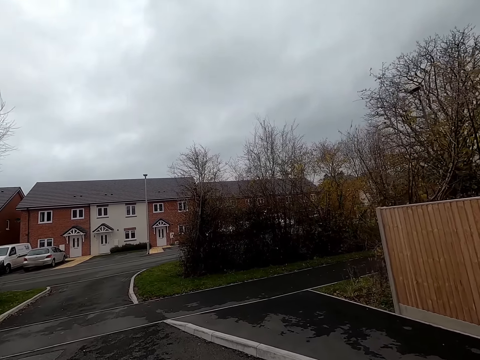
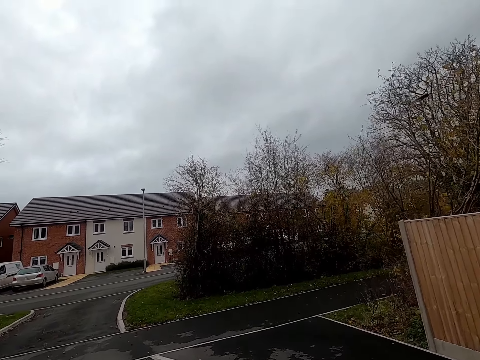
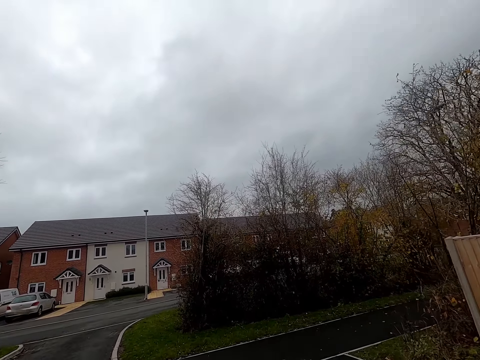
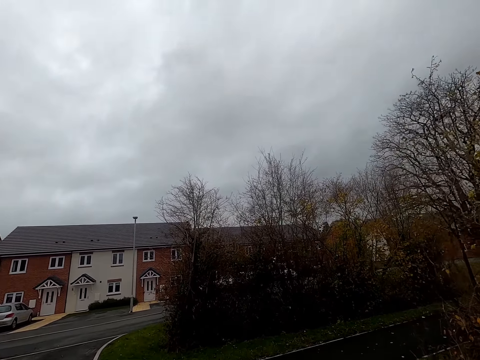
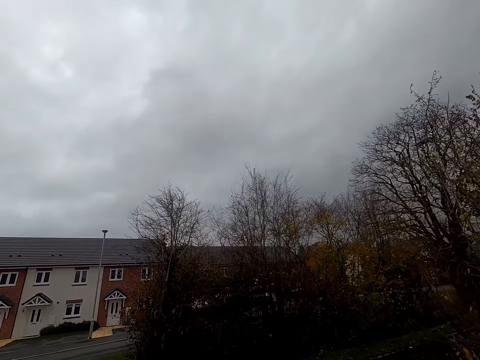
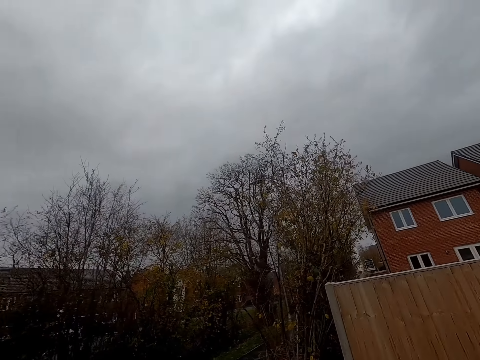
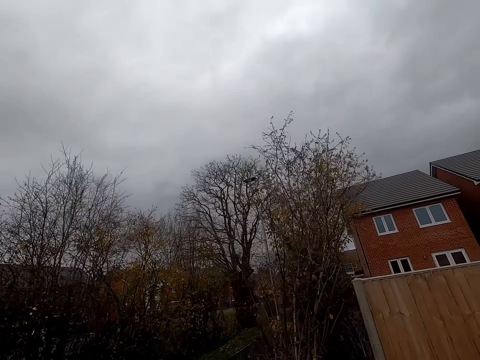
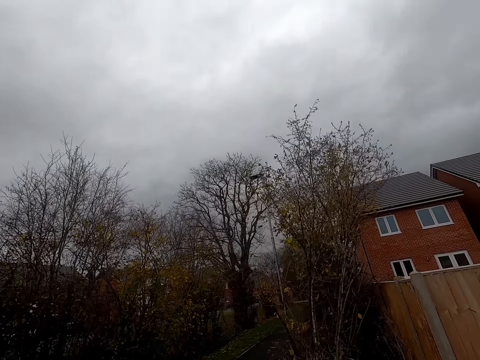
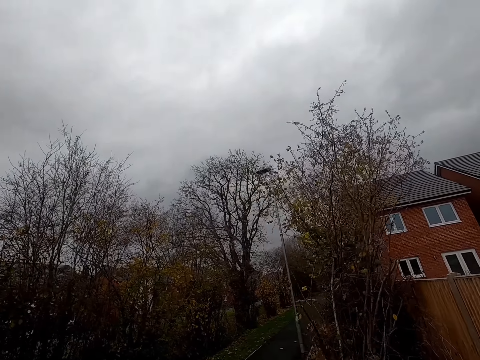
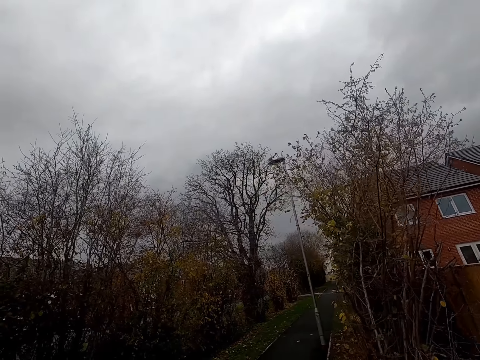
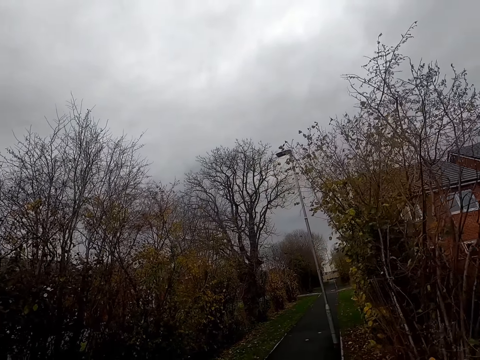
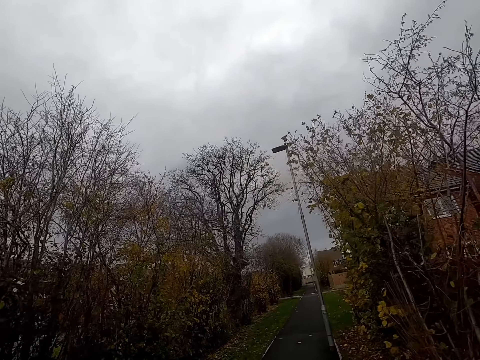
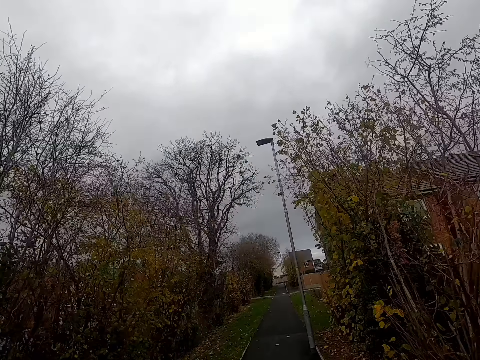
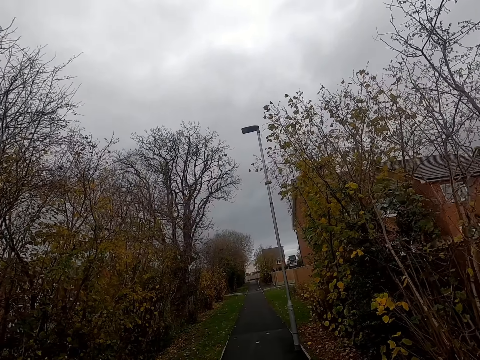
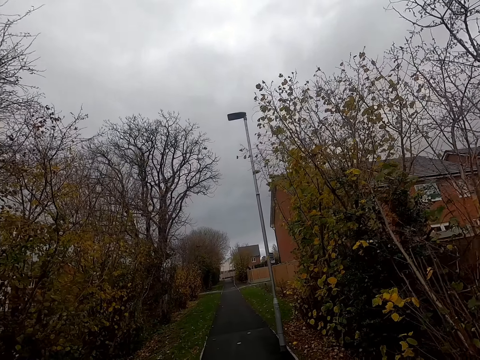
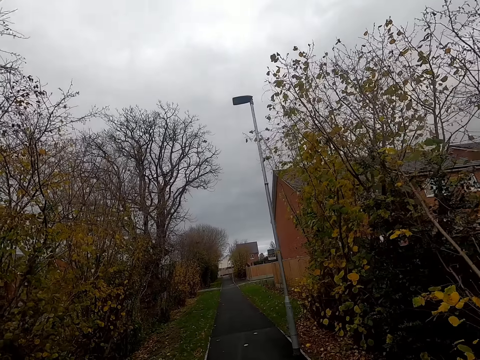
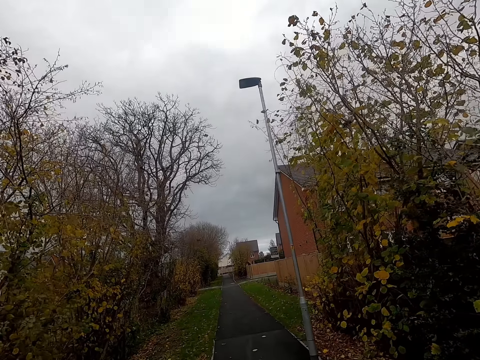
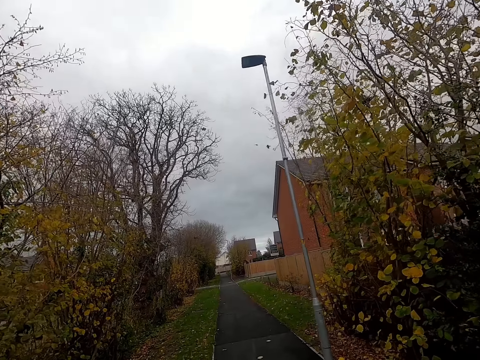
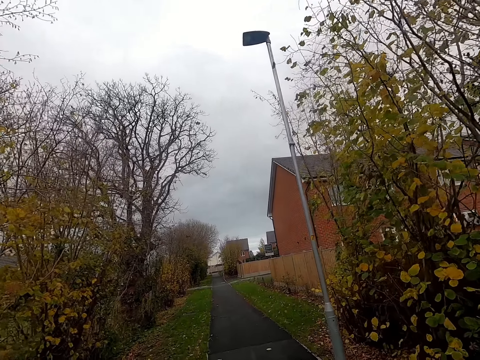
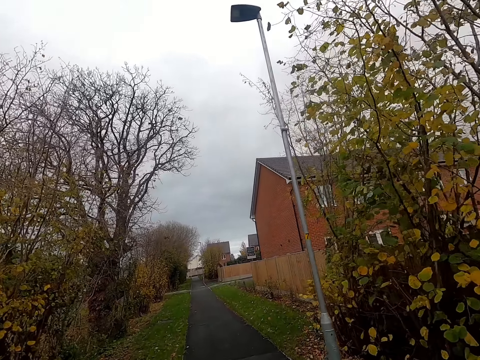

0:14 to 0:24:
The camera wearer turns right. They interact with a woman. They walk on the sidewalk.

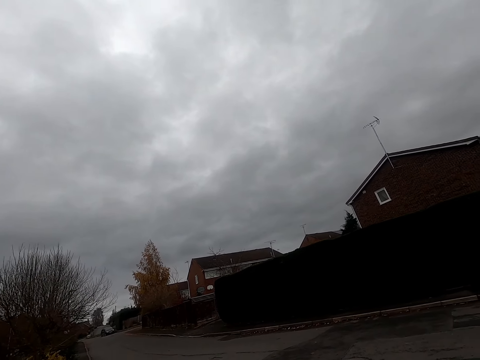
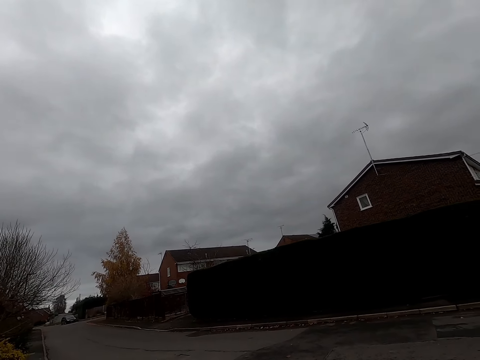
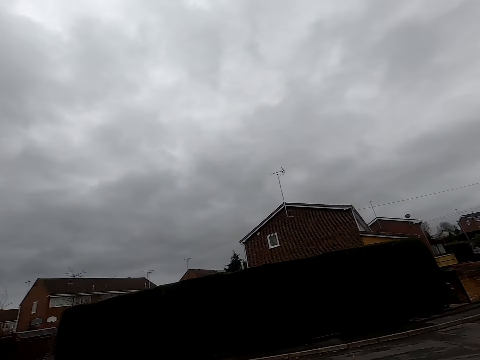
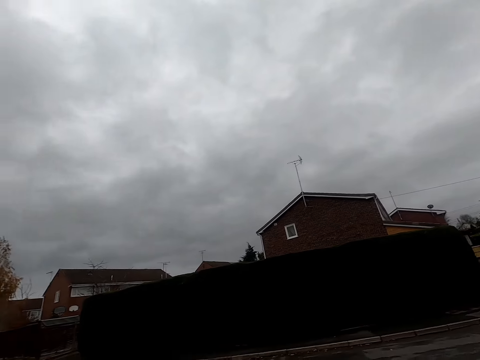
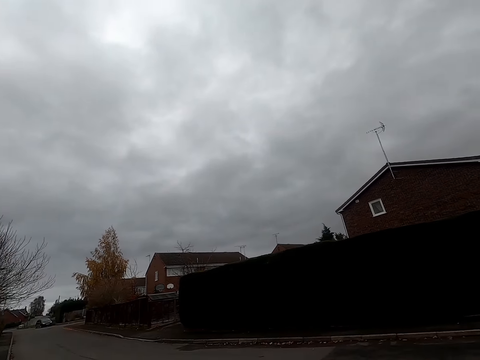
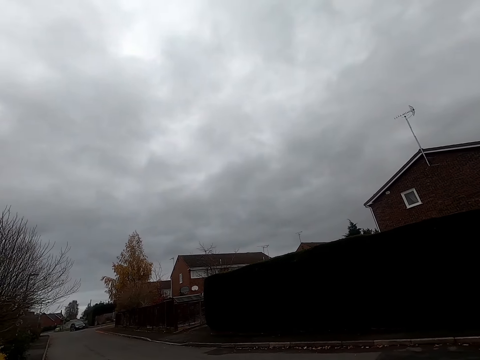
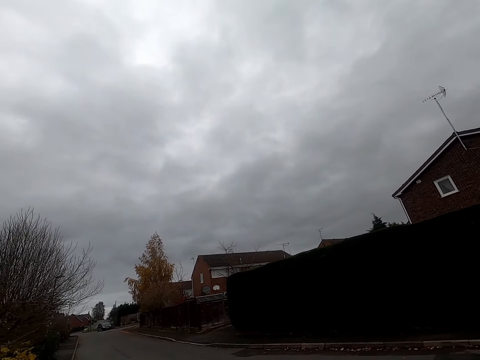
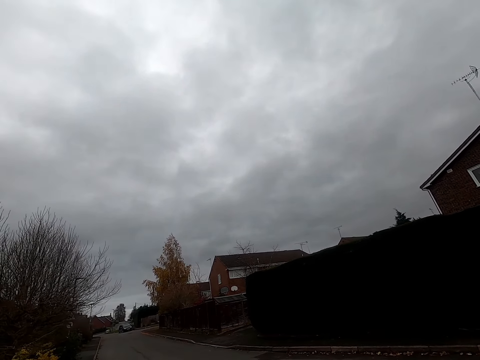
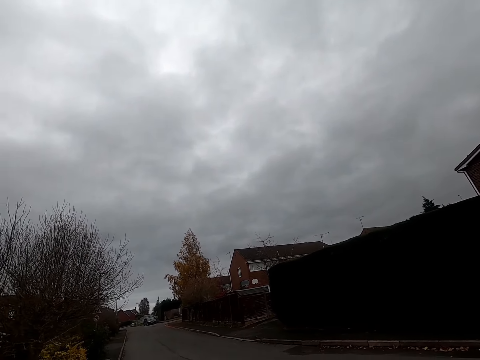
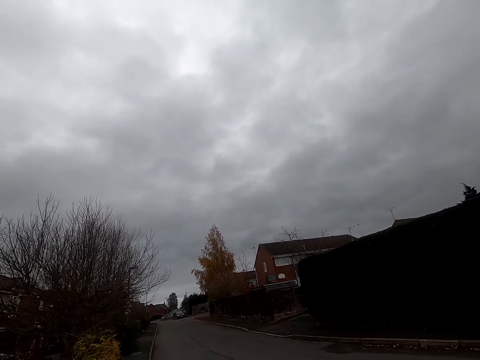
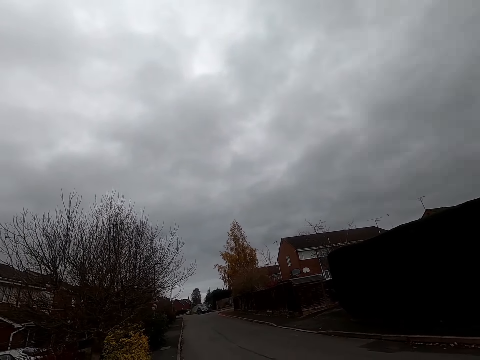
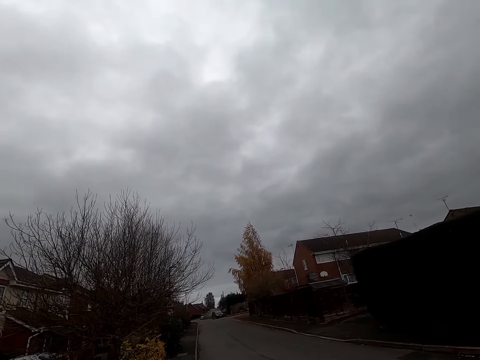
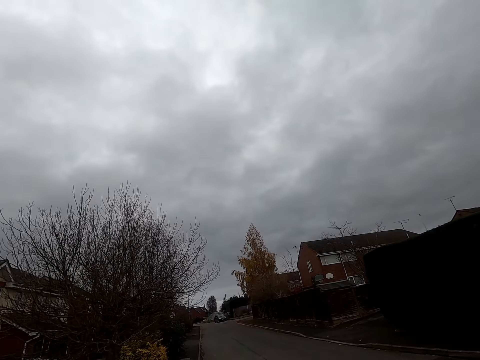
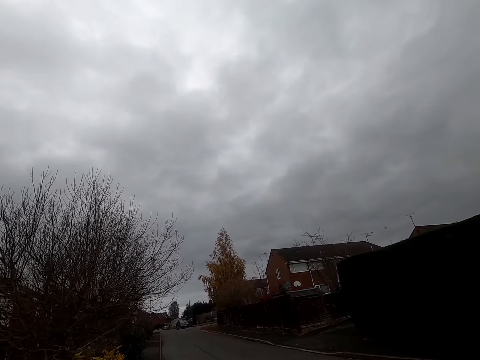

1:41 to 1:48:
The camera wearer turns left.

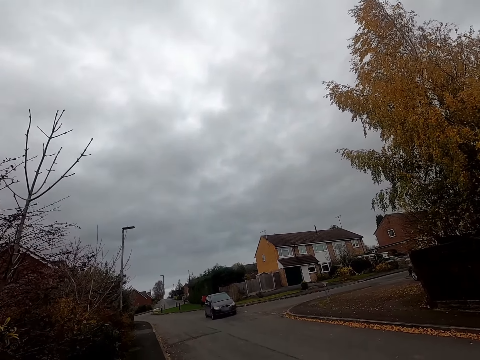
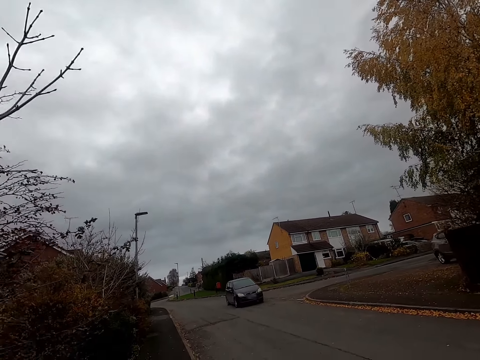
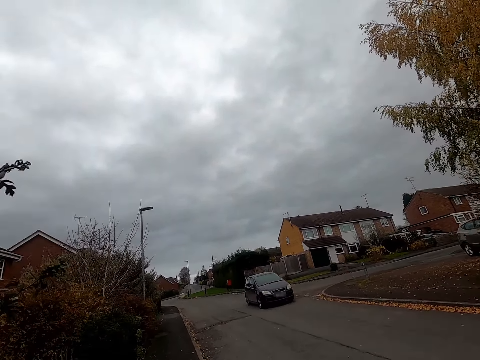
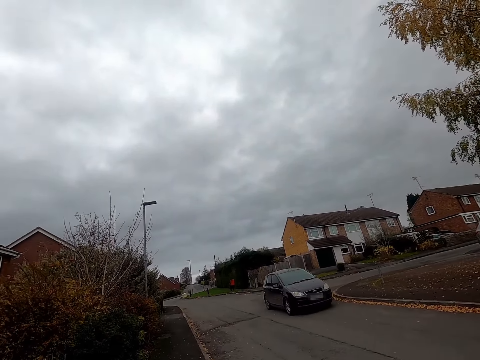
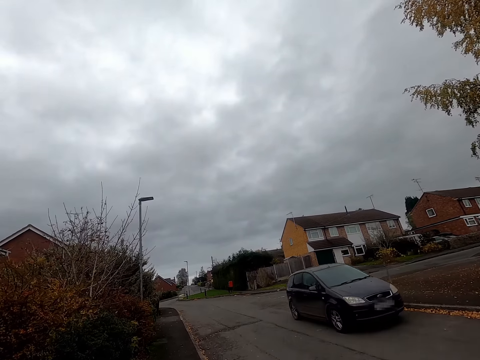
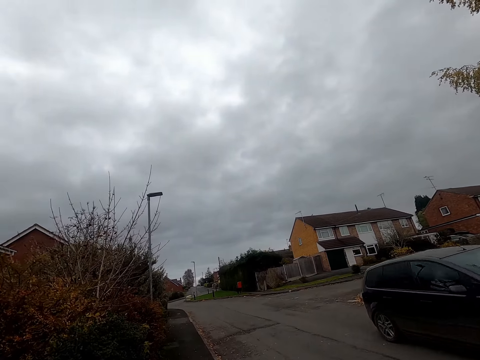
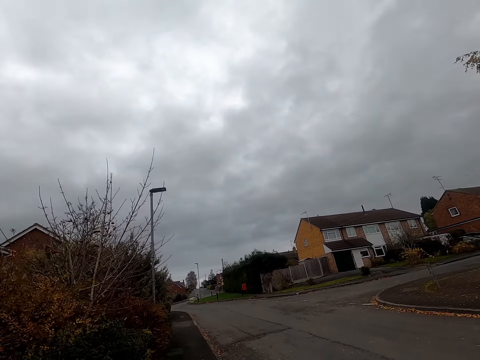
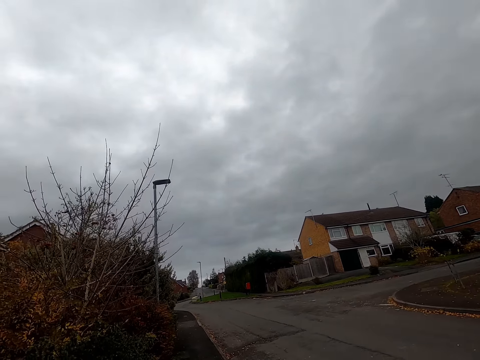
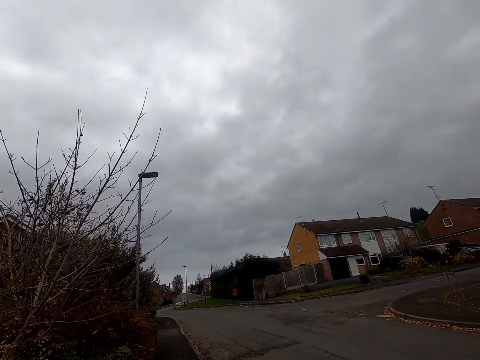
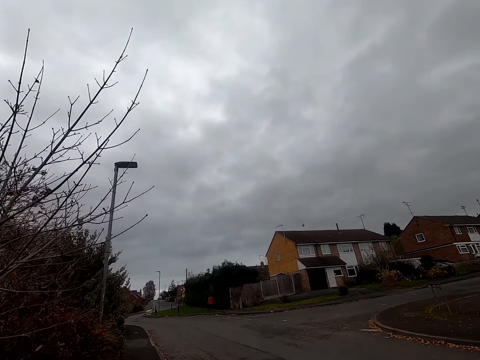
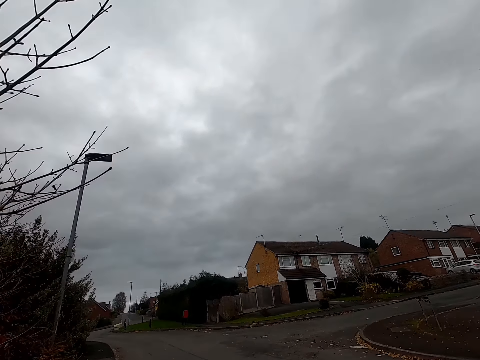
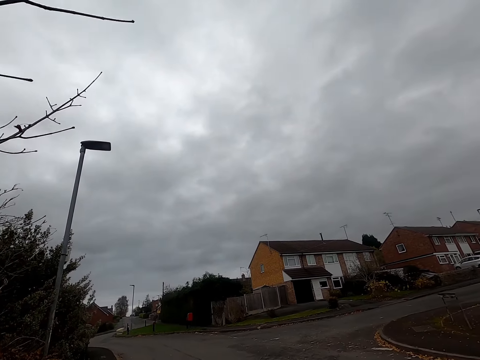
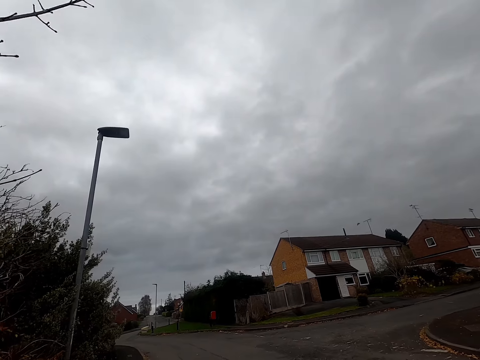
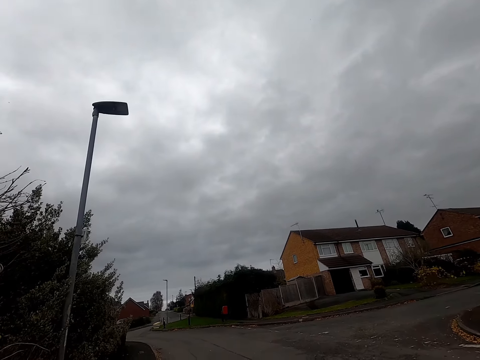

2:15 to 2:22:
A black car drives past the camera wearer.
